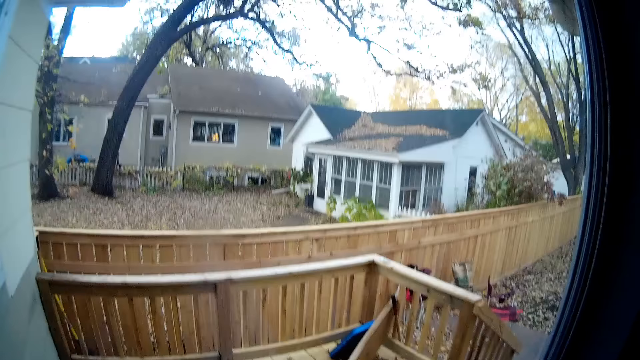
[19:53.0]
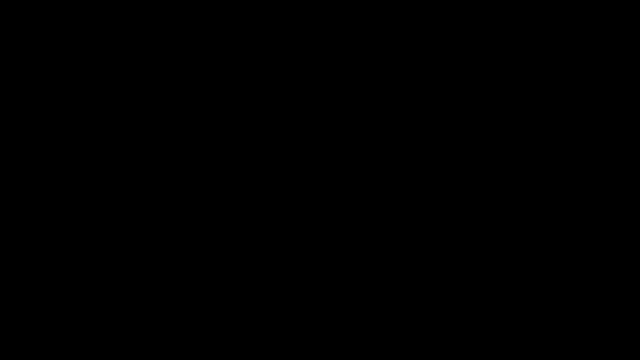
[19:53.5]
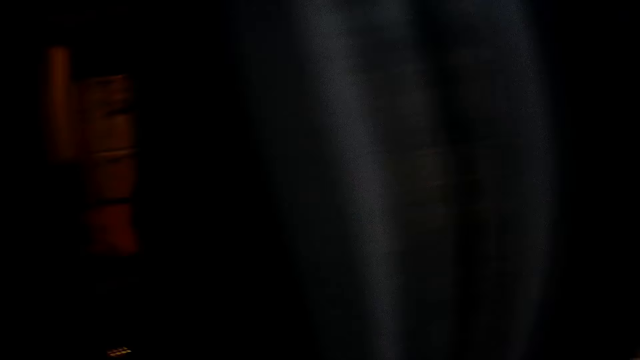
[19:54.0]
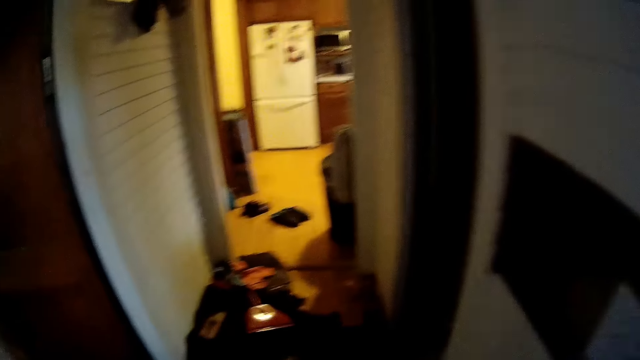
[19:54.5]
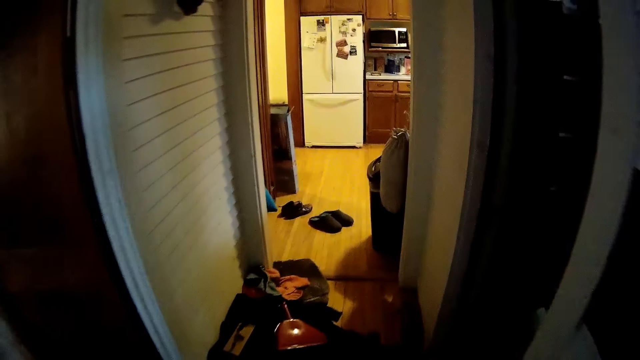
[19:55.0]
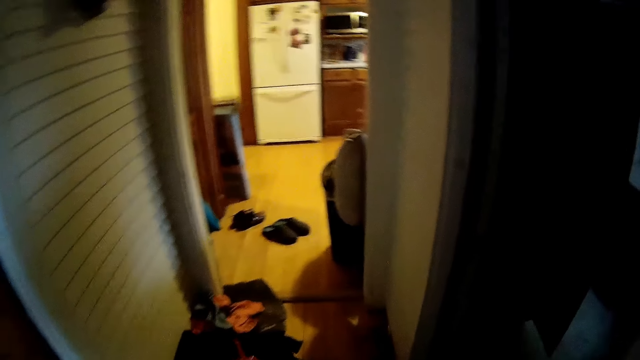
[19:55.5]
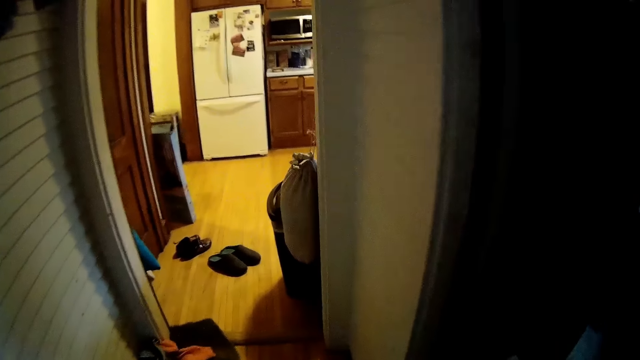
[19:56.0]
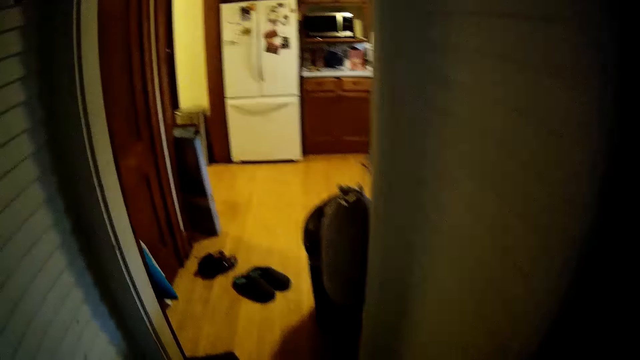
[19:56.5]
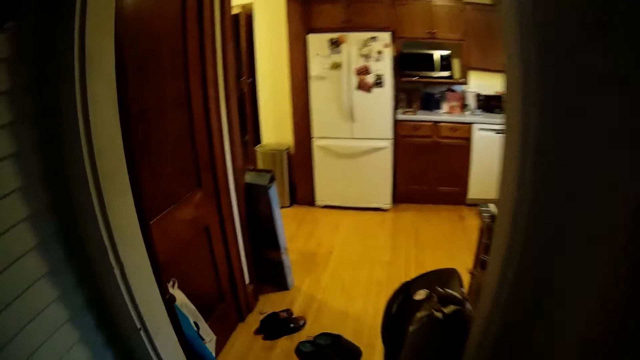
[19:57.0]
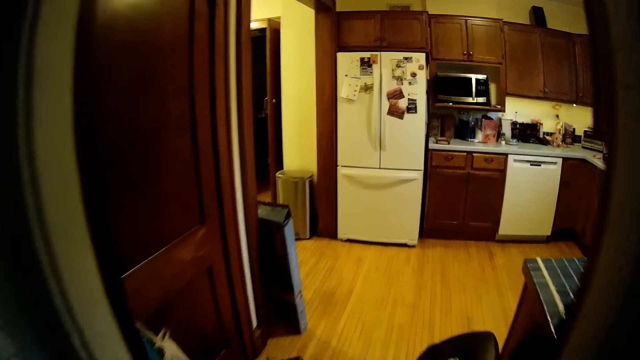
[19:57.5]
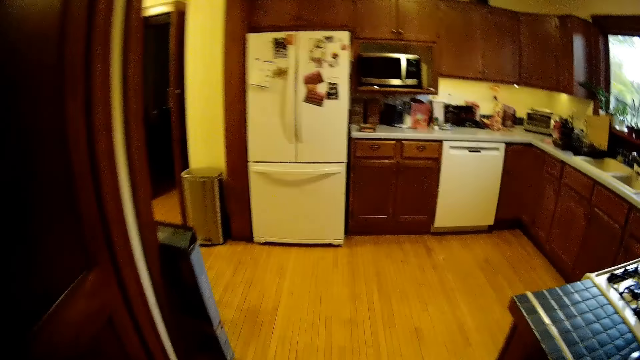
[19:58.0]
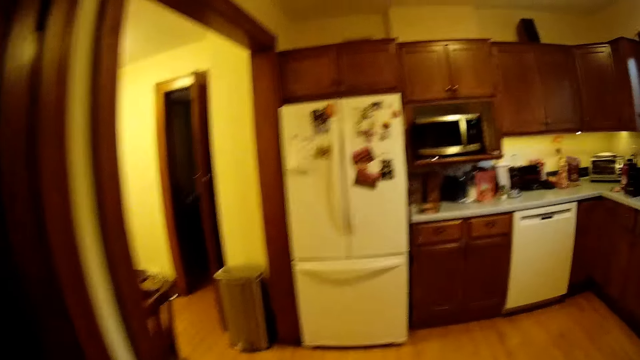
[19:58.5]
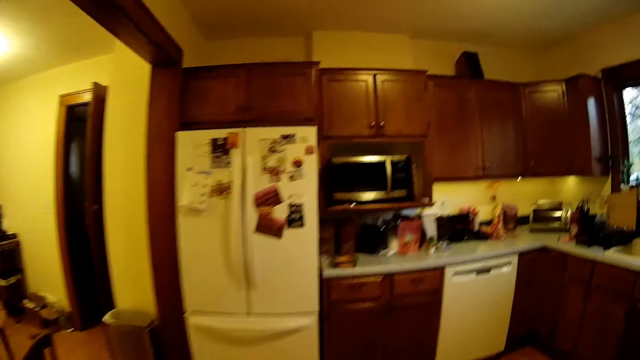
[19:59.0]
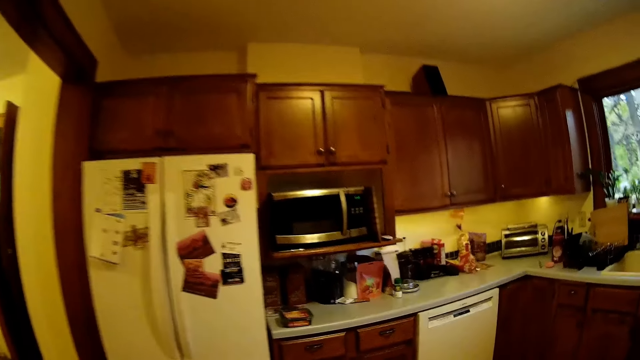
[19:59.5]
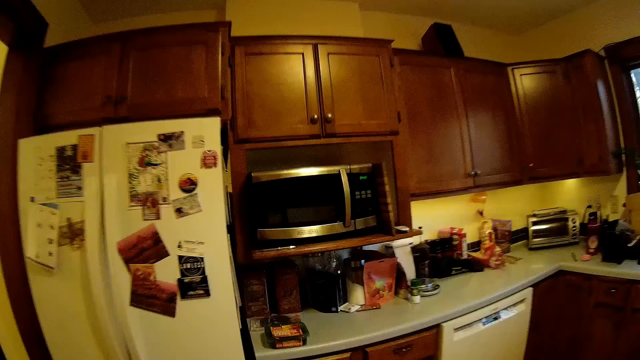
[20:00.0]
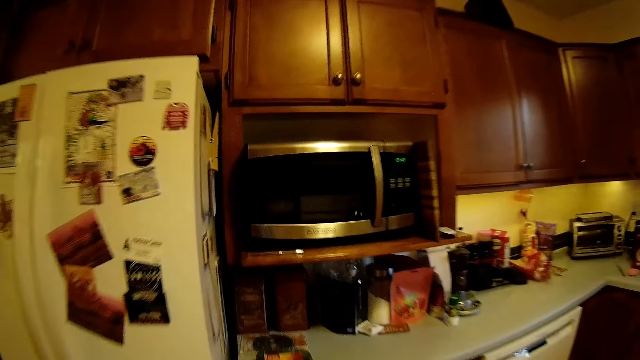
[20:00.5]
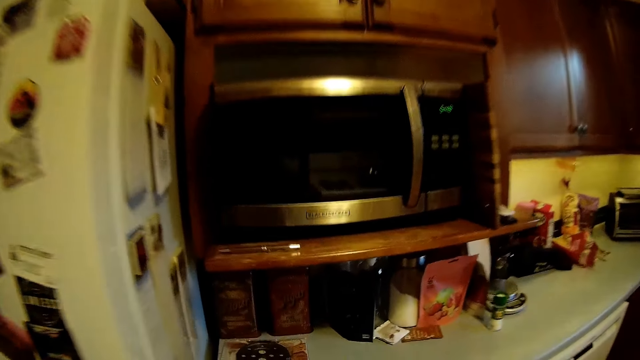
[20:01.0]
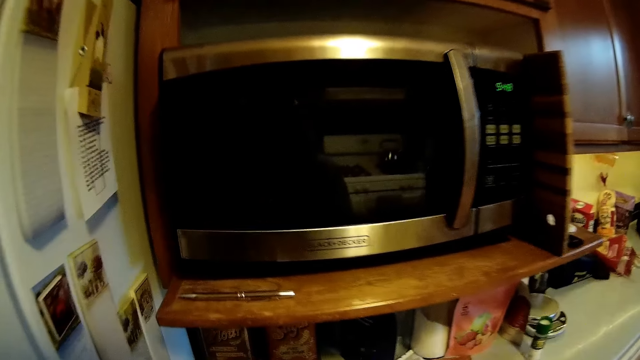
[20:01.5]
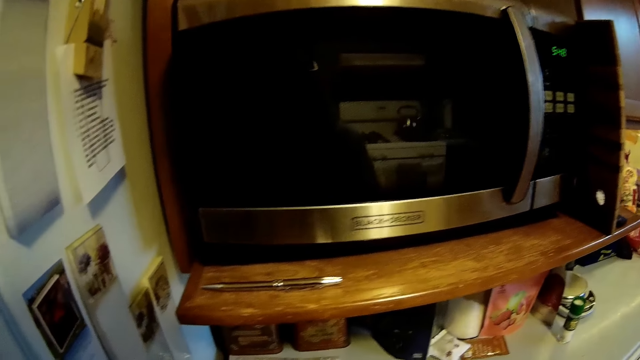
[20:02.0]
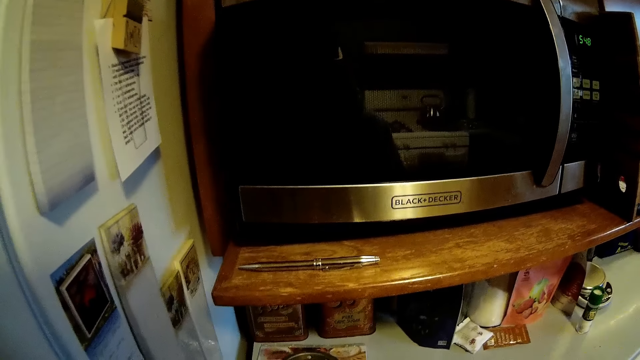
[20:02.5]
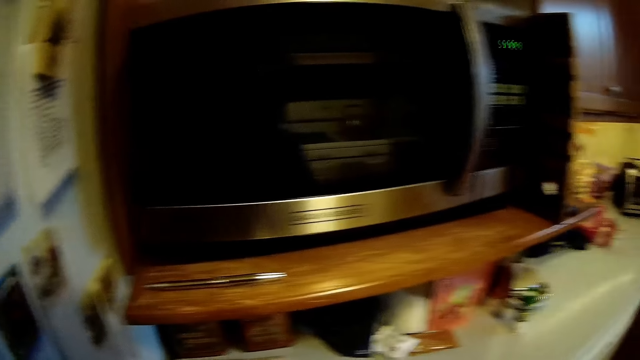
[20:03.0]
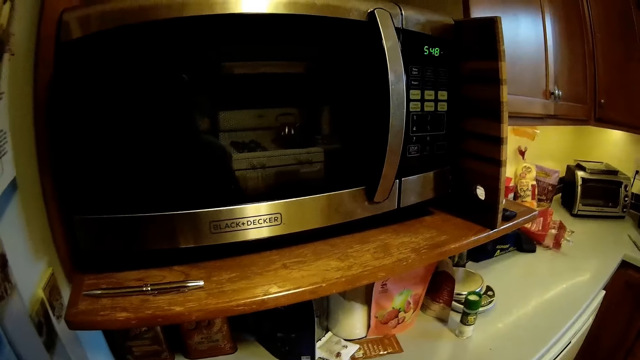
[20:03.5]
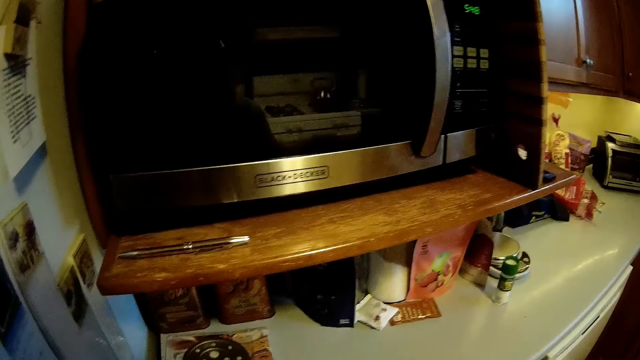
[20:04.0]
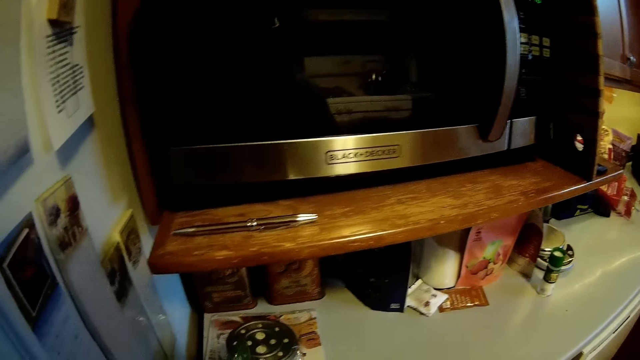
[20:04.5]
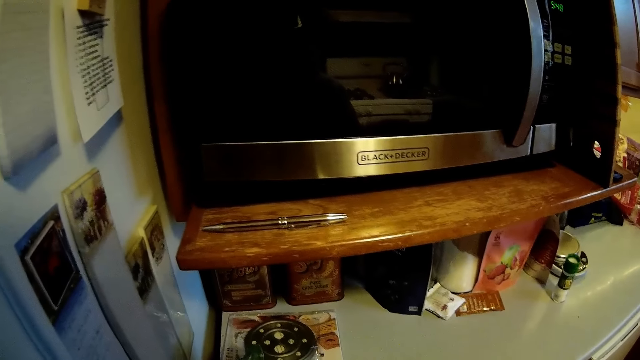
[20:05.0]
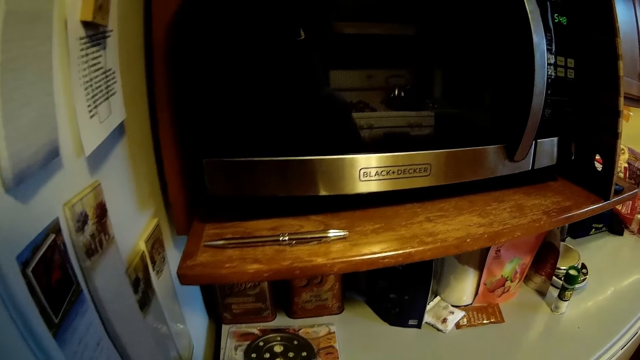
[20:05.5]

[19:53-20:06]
The camera wearer walks back to the kitchen. They stand beside the microwave in the kitchen cabinet.

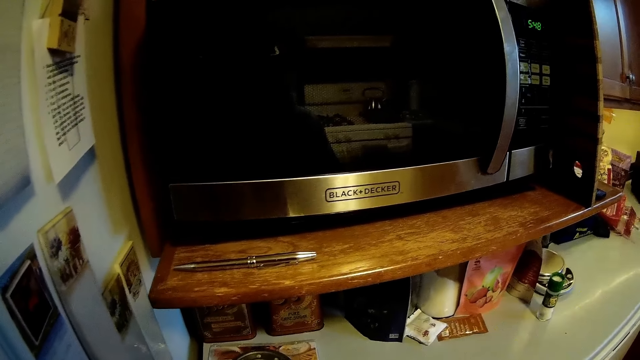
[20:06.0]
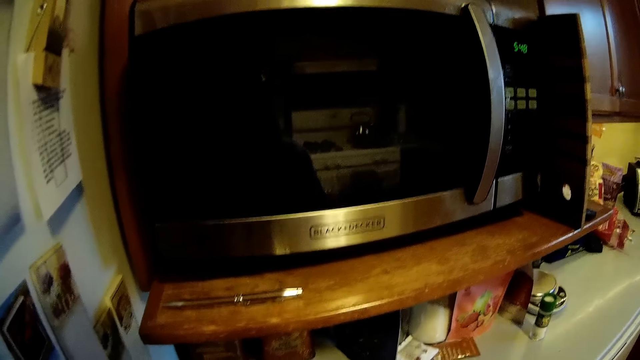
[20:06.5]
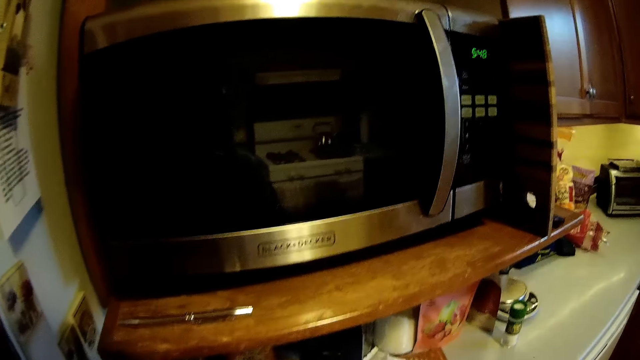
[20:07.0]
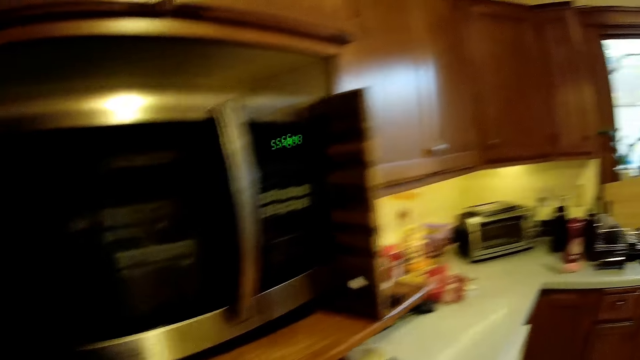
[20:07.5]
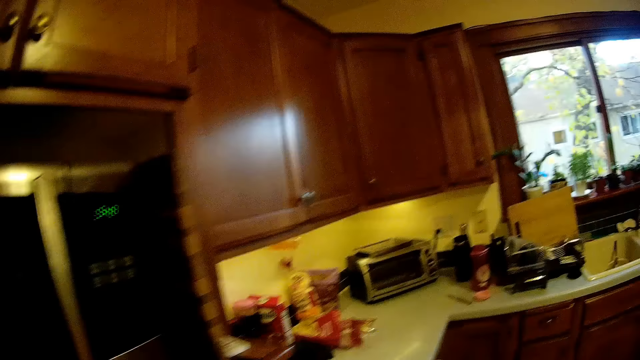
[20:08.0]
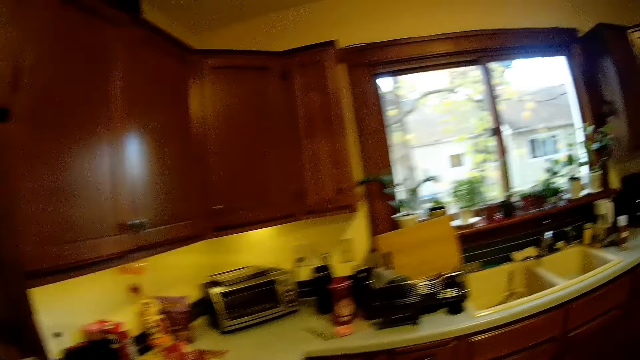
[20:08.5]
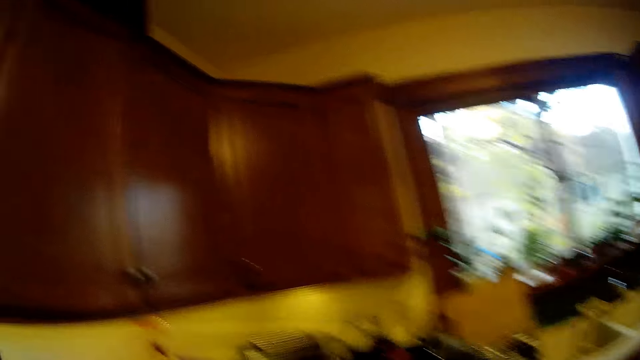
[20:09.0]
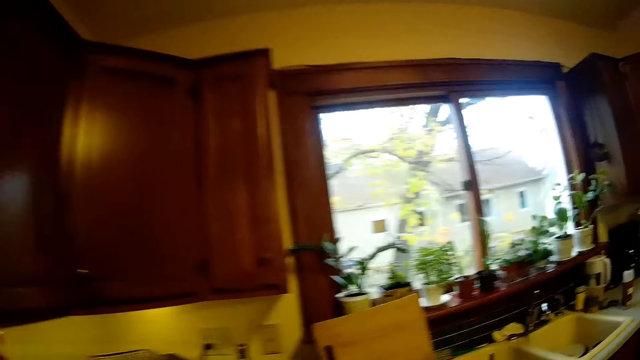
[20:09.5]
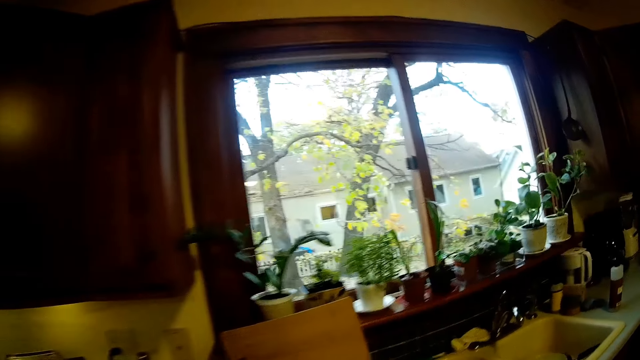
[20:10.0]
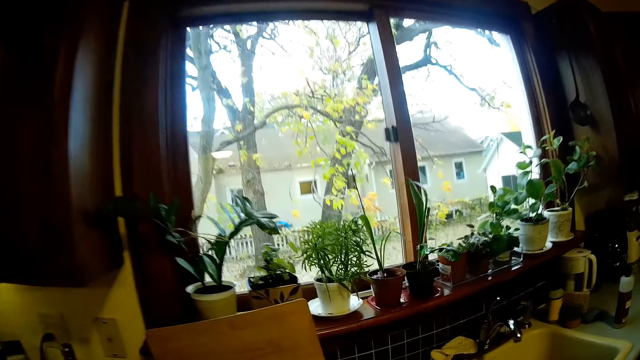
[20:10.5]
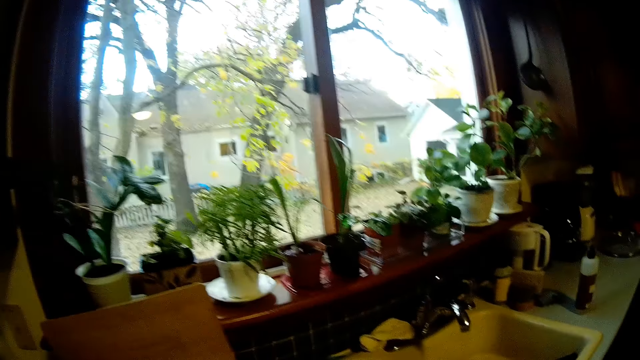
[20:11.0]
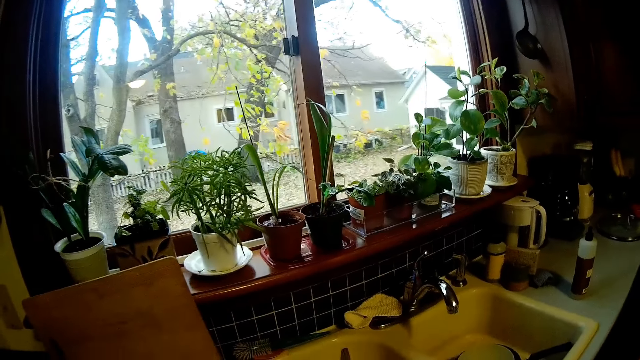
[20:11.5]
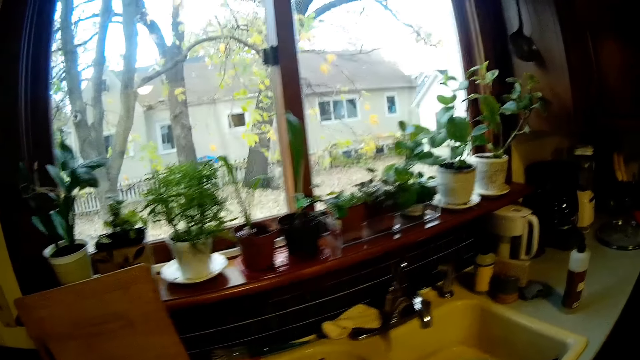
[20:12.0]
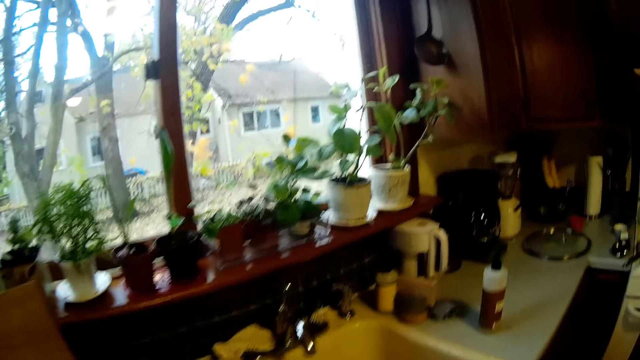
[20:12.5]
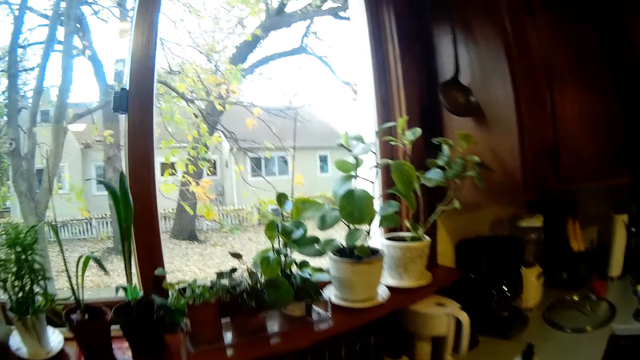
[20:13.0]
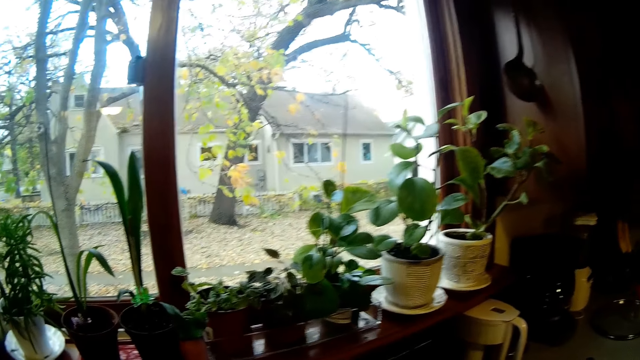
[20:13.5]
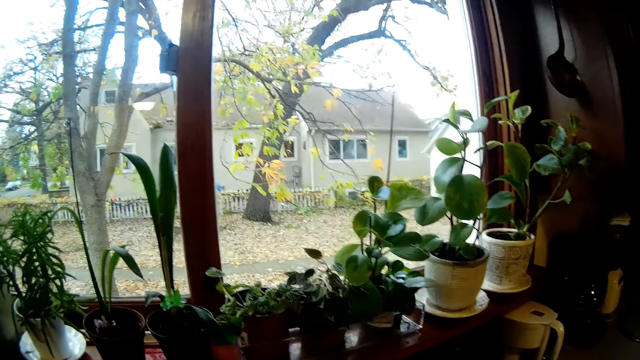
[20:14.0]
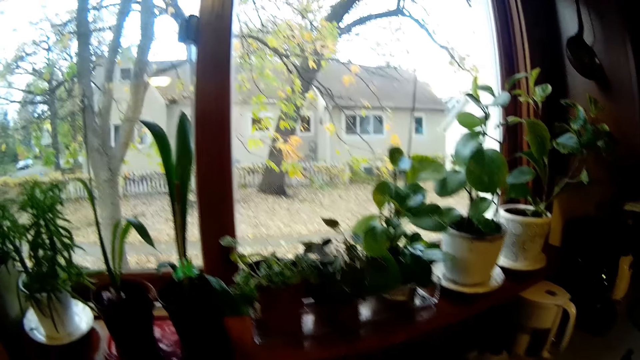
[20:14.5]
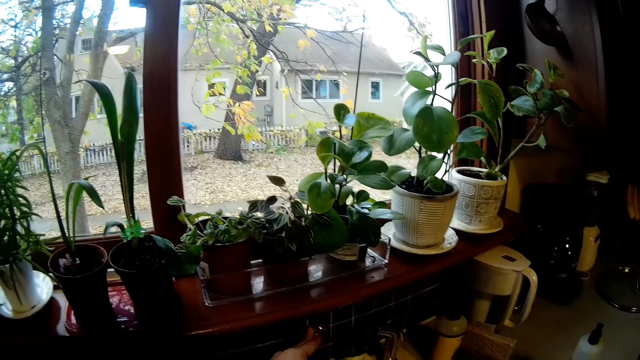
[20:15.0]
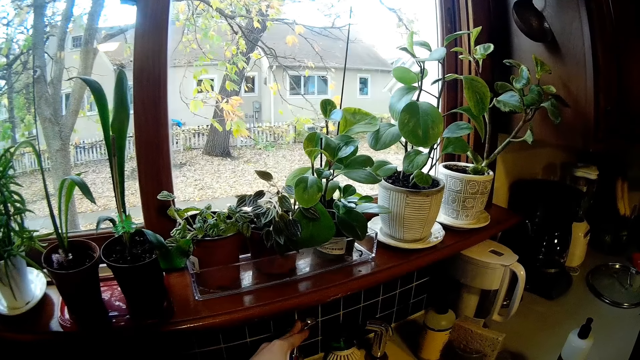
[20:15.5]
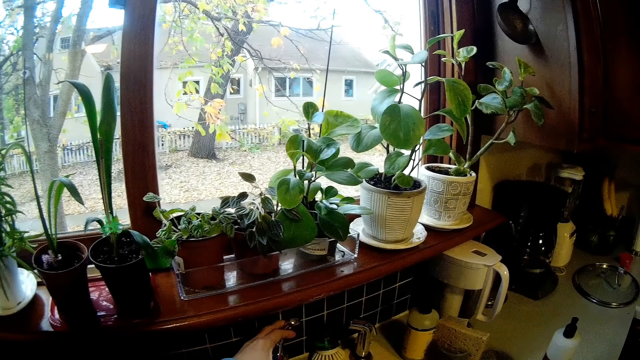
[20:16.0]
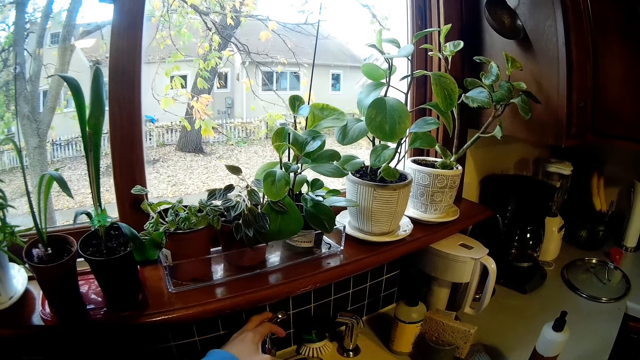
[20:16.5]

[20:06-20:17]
The camera wearer walks towards the kitchen window. They stare at the flowers on the kitchen window. They turn the sink tap faucet.
